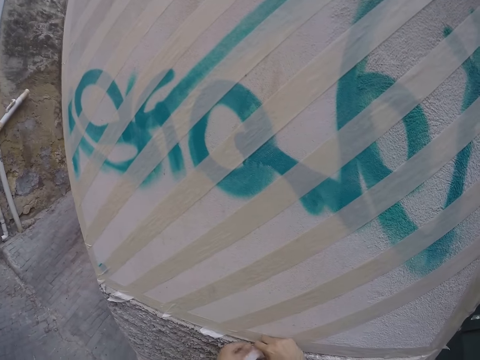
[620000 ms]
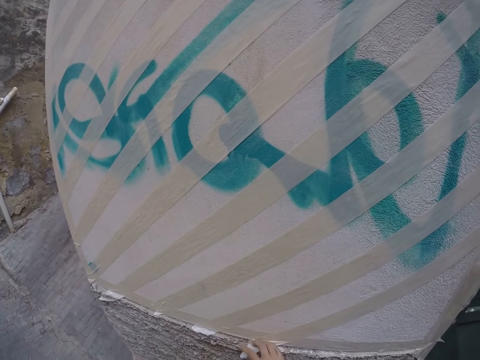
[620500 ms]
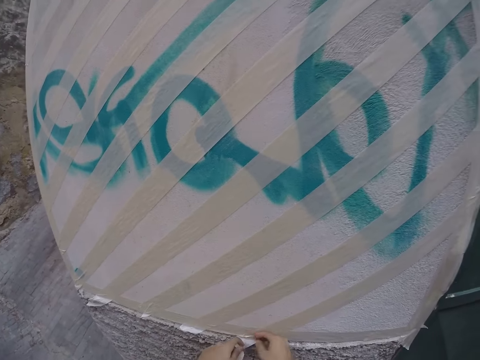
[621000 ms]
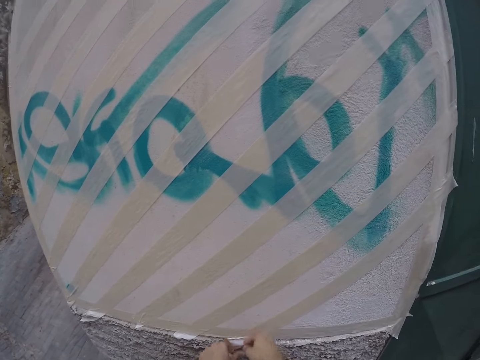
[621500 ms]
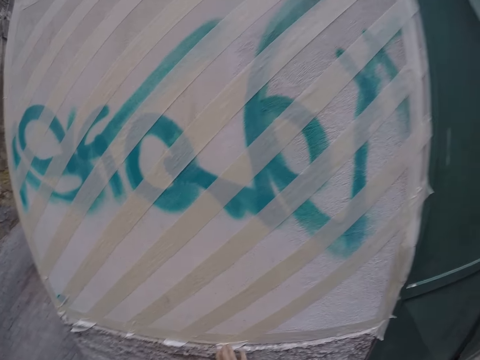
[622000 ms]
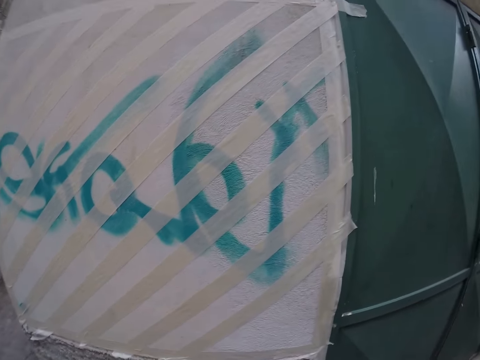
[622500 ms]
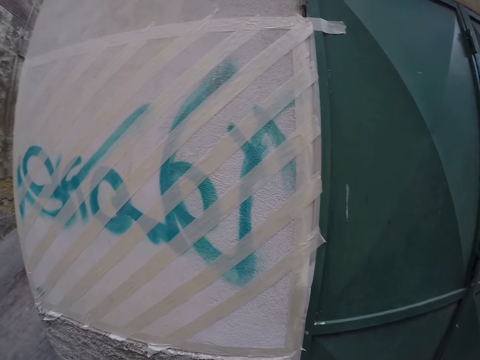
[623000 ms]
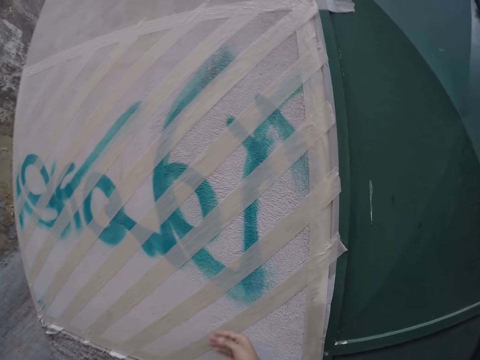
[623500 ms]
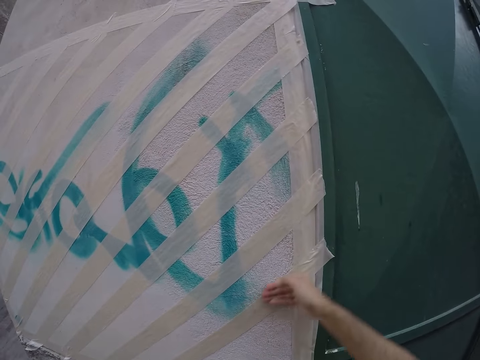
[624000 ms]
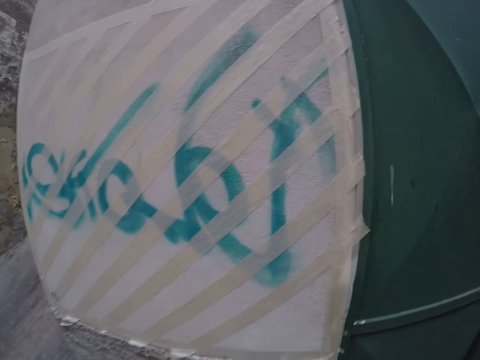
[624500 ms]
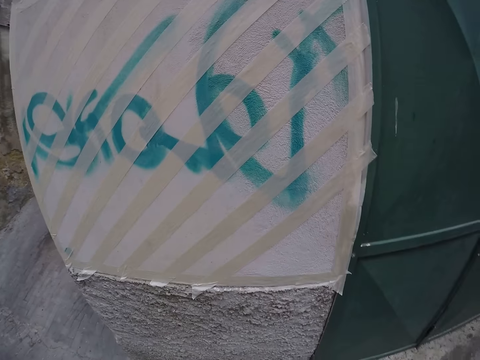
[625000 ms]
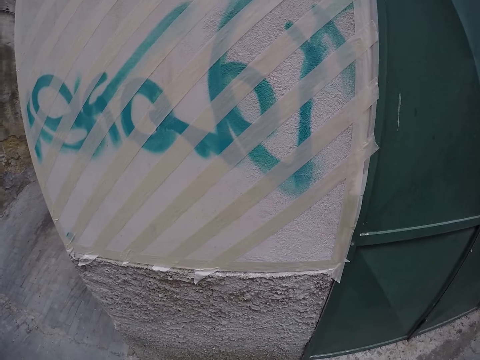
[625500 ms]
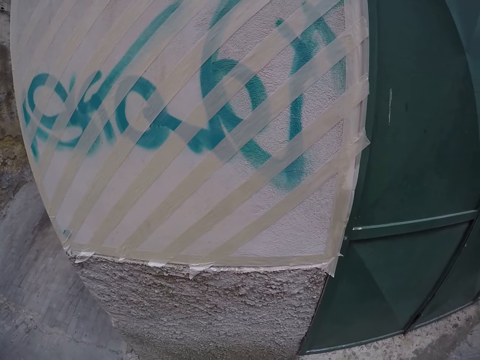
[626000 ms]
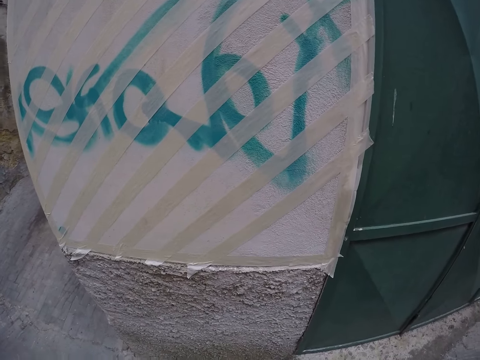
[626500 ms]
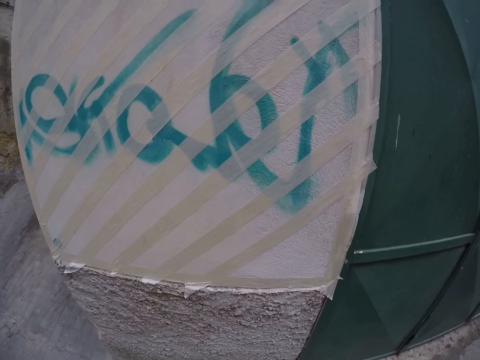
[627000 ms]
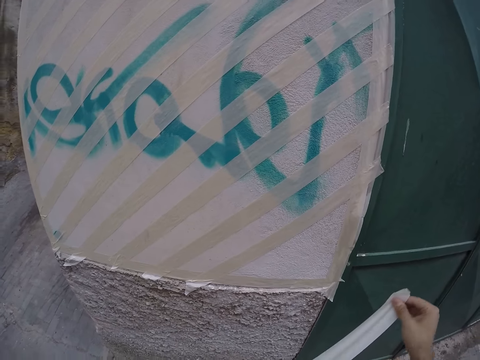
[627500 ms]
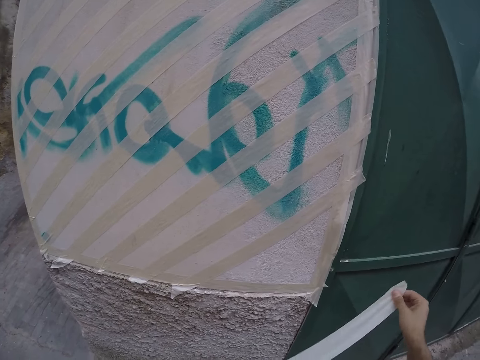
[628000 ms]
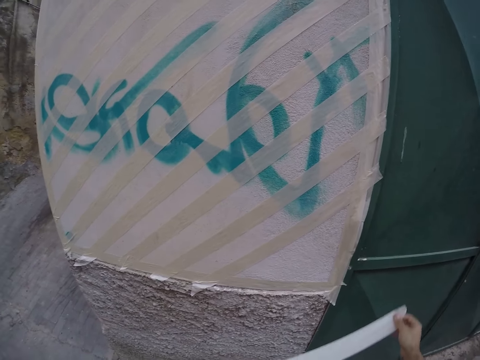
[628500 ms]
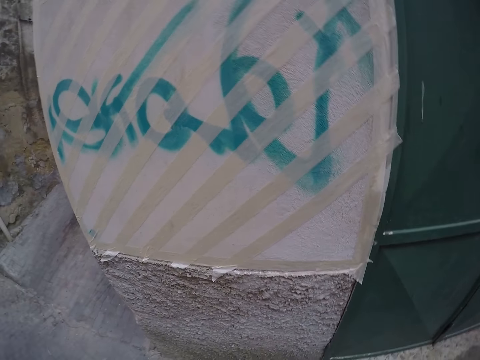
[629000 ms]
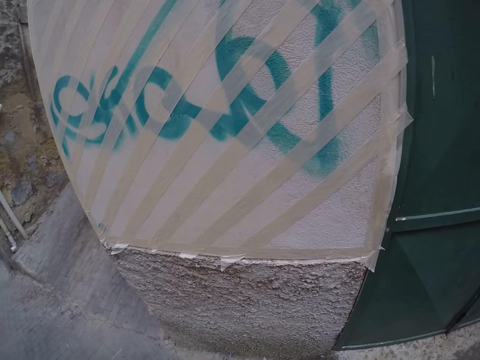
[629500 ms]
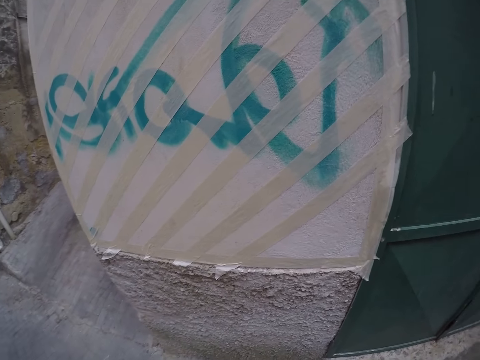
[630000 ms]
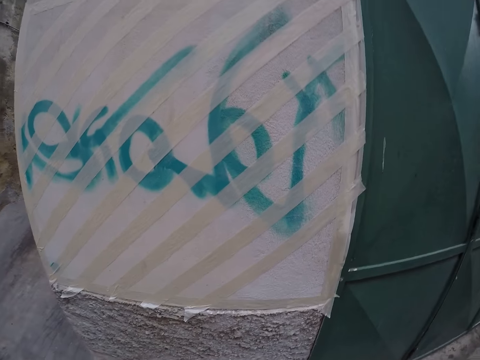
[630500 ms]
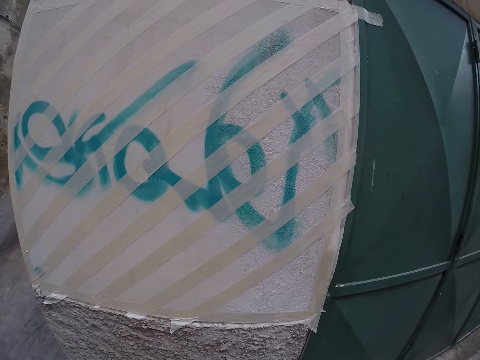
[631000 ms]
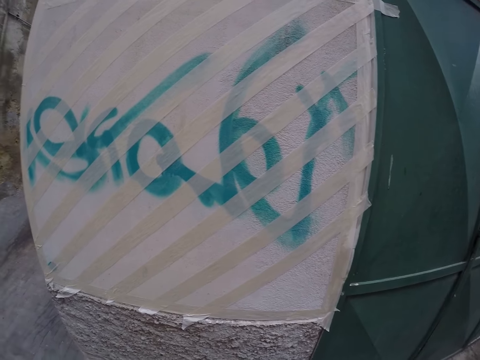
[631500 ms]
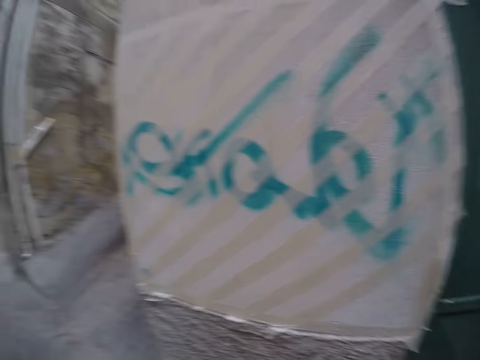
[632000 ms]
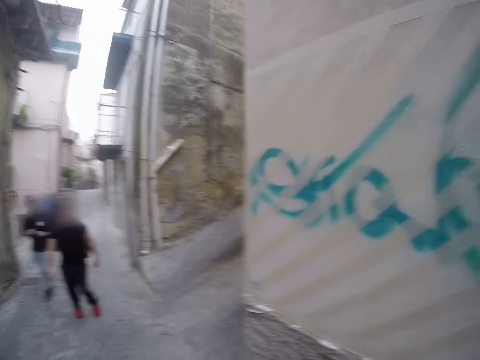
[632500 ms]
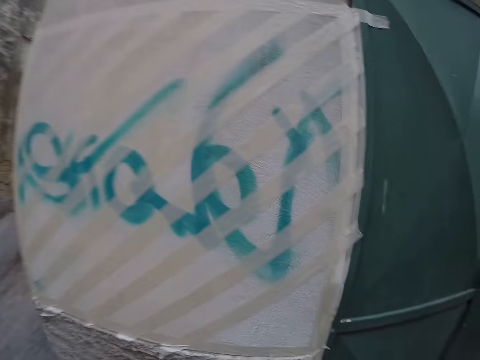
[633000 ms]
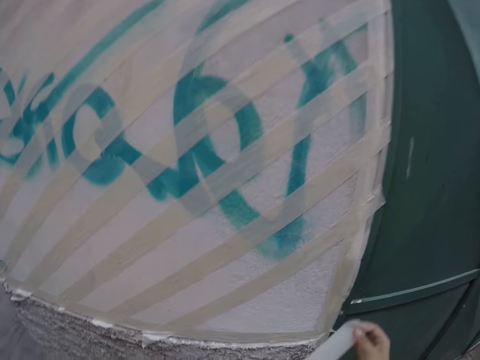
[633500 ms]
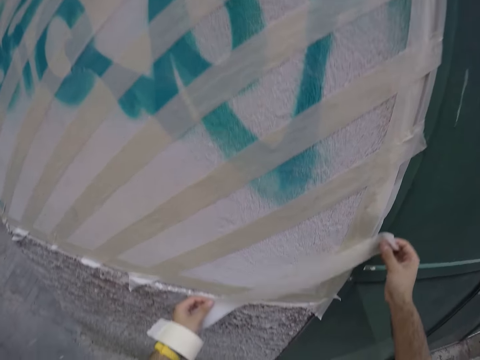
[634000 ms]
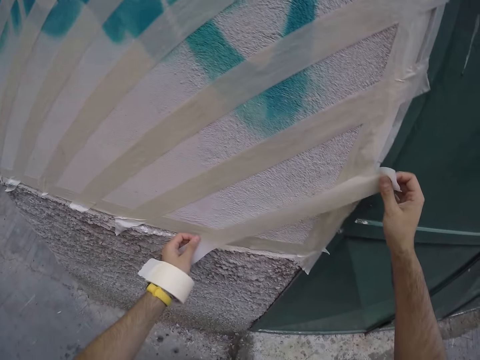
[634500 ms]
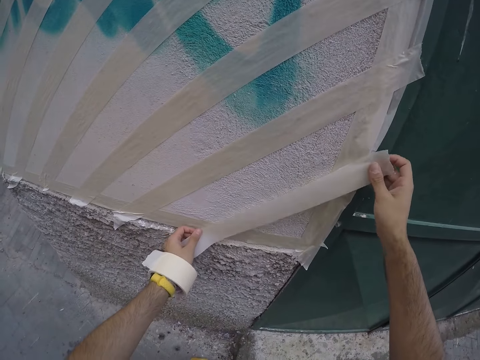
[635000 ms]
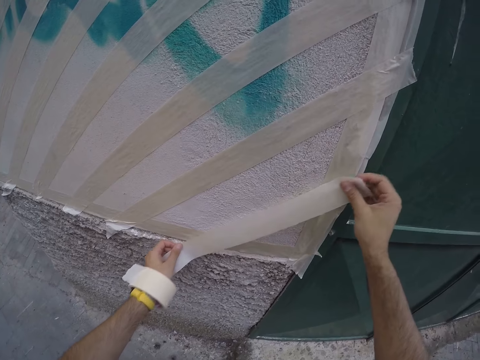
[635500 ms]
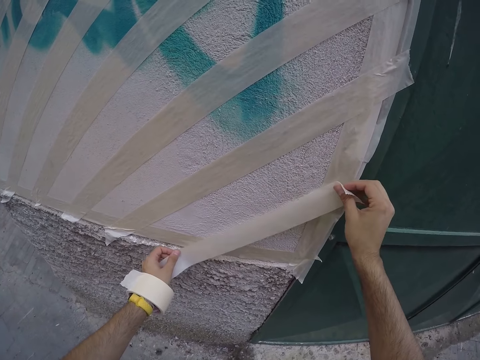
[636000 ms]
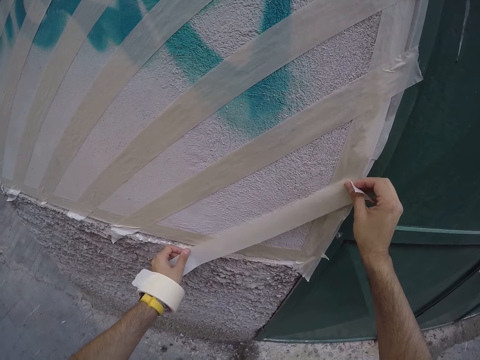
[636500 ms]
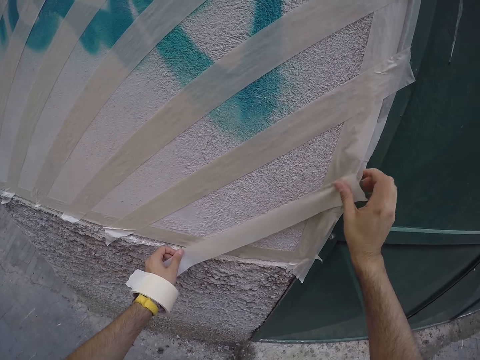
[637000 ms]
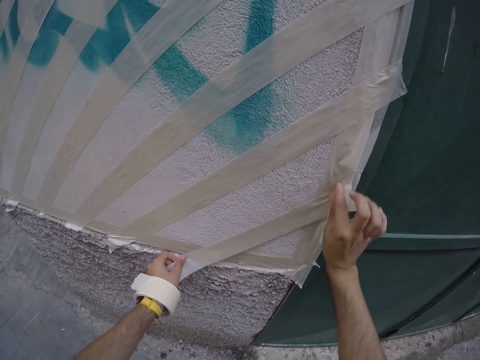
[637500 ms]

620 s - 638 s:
The camera wearer tears out the excess of the tape with his right hand. He inspects the wall. He straightens the tape on the wall with his right hand. He sticks the cellotape on the wall. He stares at the wall. He pulls out a tape from the roll with his right hand. He lifts the cellotape. He looks around the wall. A man and another man walk toward the camera wearer. The camera wearer places the tape on the wall with both hands.

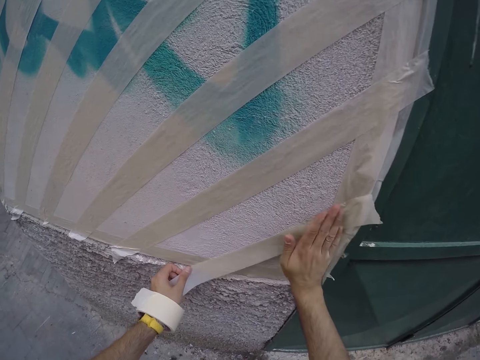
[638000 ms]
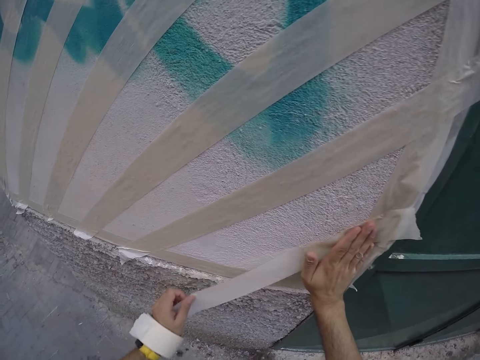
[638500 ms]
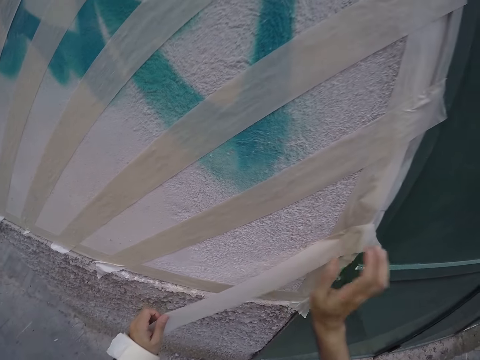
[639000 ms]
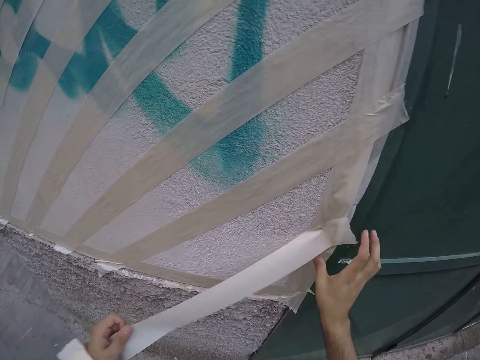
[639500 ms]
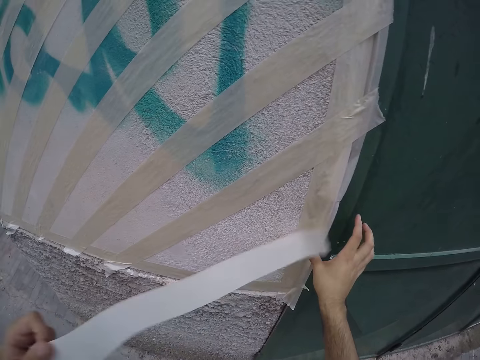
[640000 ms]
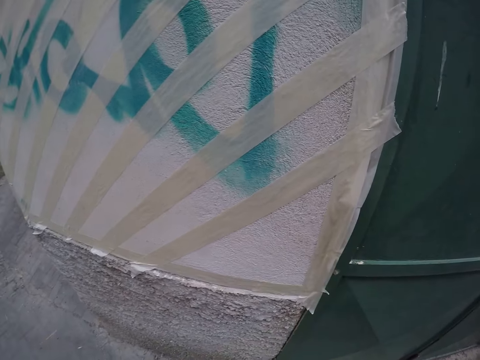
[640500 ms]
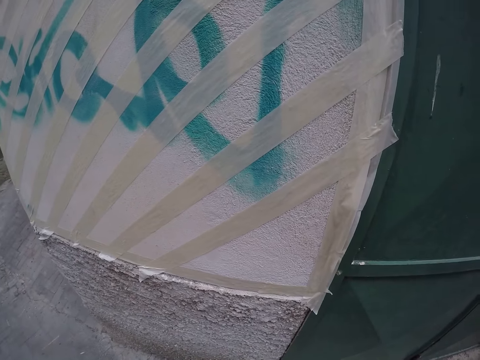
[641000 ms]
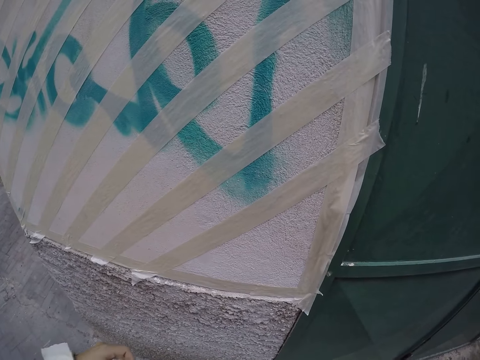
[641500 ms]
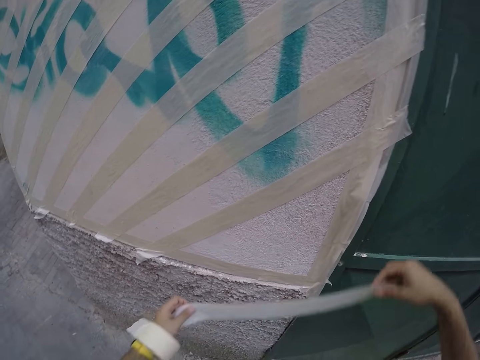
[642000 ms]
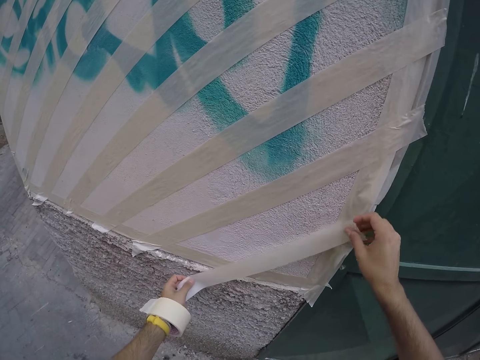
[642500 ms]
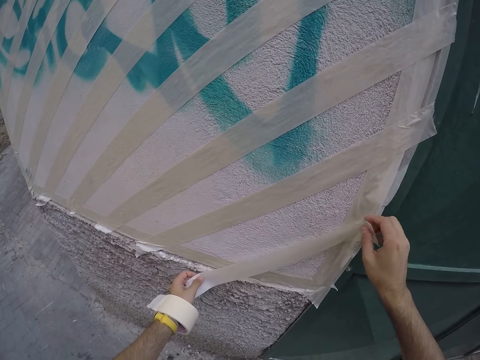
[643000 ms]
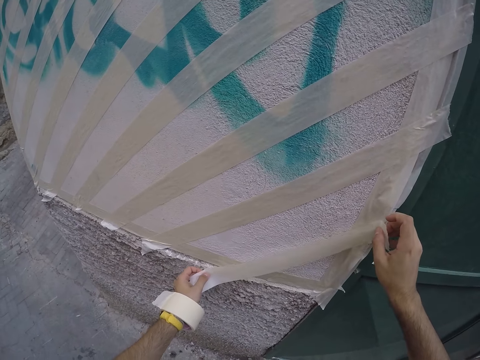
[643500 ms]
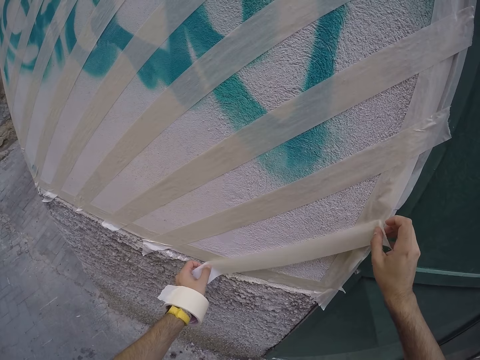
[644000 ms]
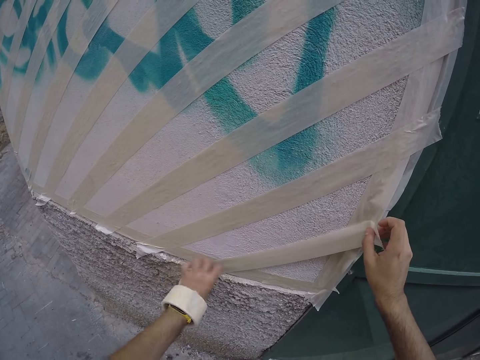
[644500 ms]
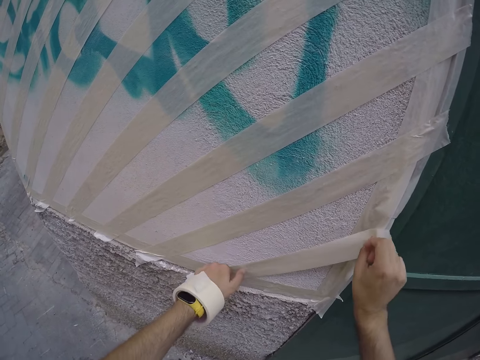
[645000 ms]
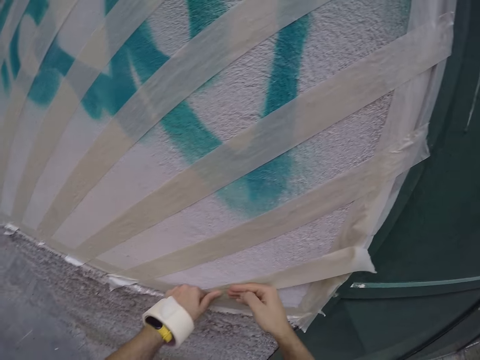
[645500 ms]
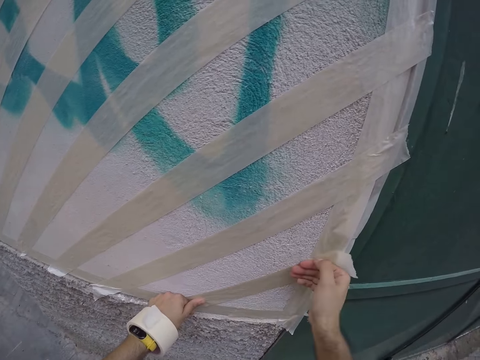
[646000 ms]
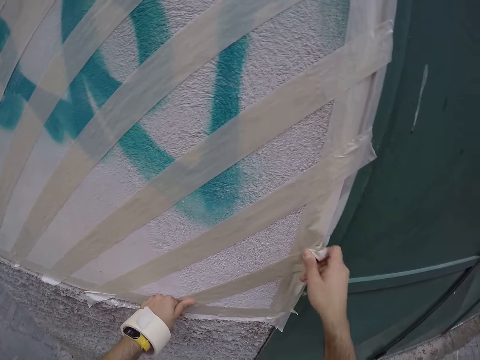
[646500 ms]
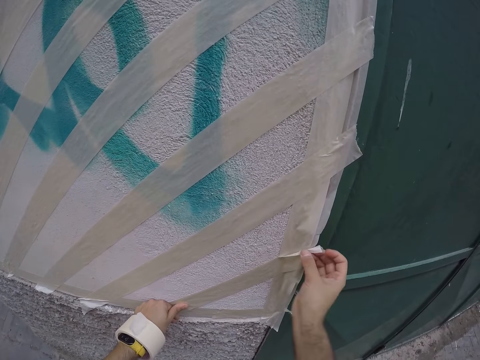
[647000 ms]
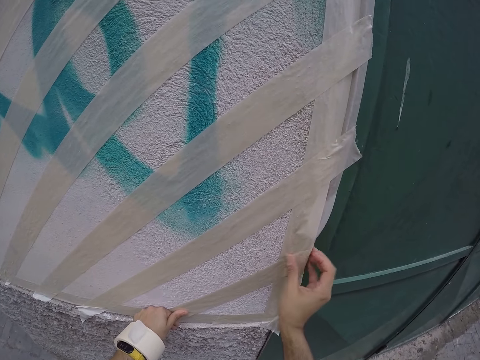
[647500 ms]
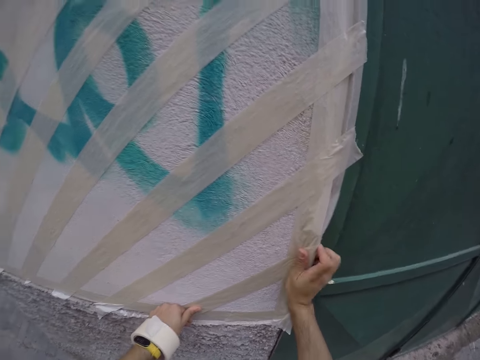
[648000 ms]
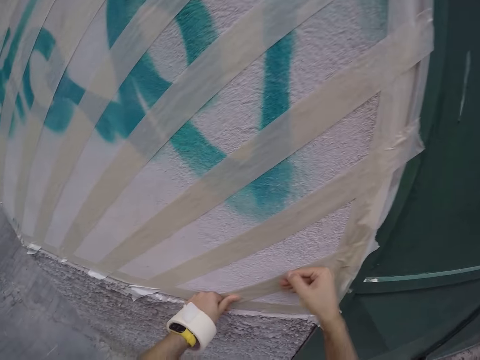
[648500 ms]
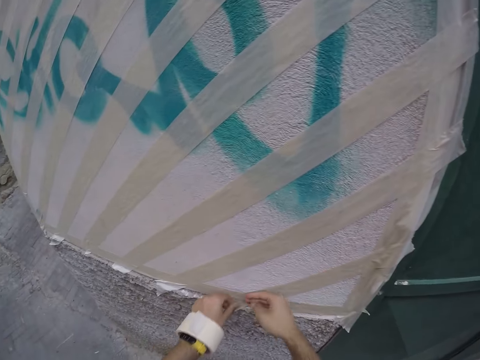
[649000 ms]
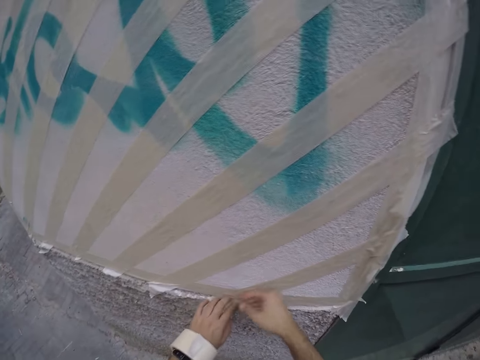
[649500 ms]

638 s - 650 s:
The camera wearer removes the tape from the wall with his left hand. He places the tape on the wall with both hands. He straightens the tape on the wall with his right hand.
